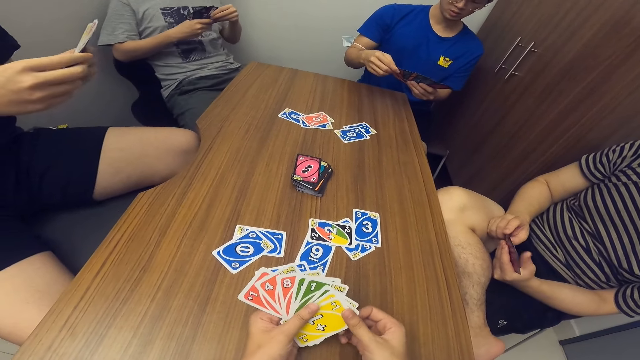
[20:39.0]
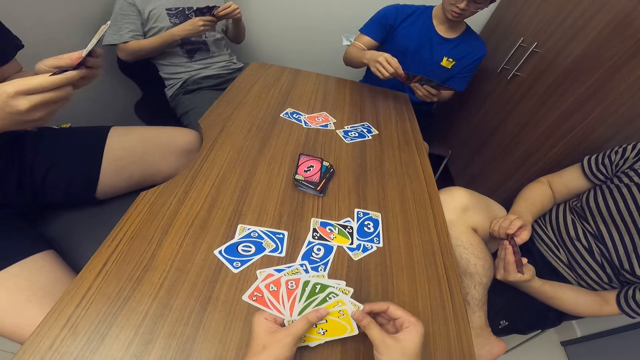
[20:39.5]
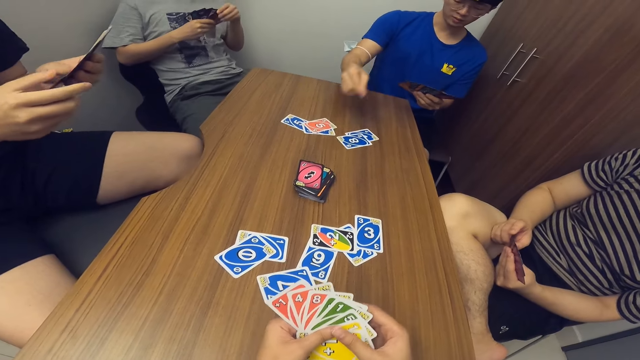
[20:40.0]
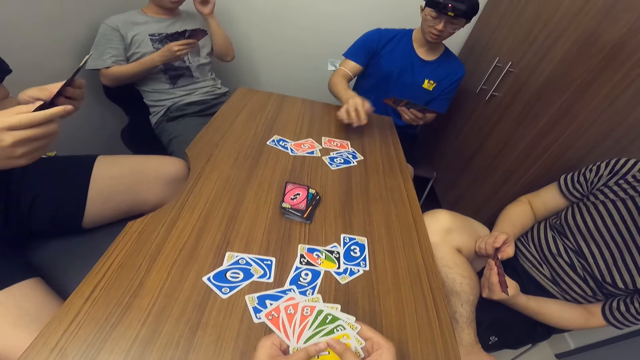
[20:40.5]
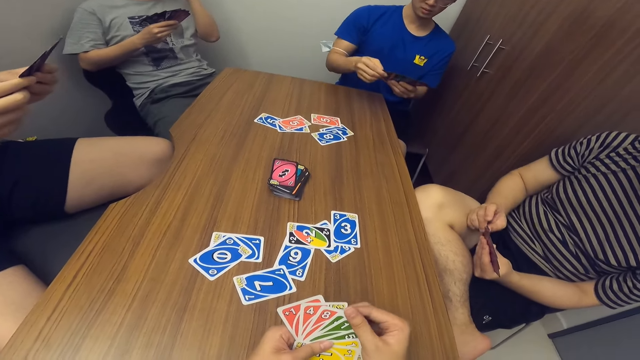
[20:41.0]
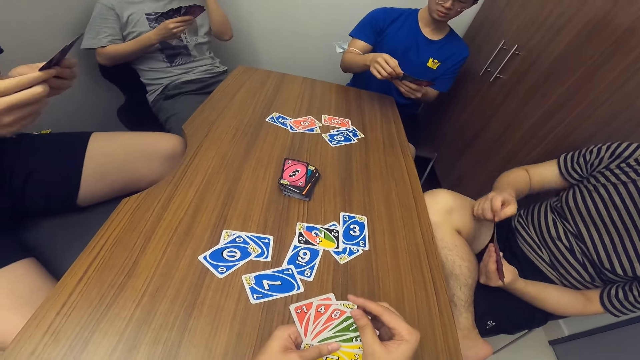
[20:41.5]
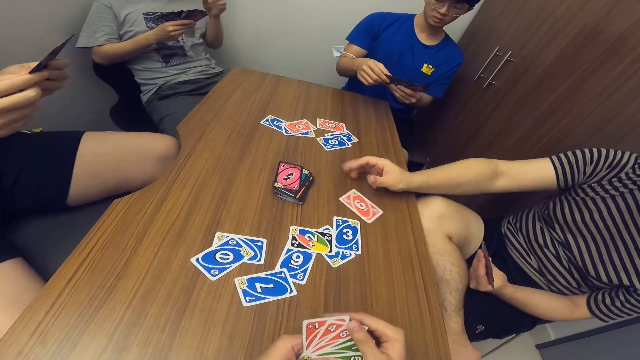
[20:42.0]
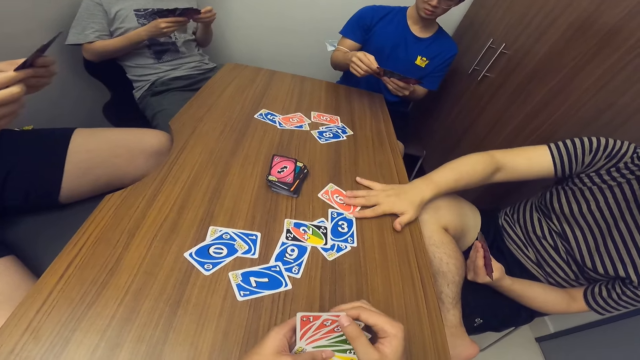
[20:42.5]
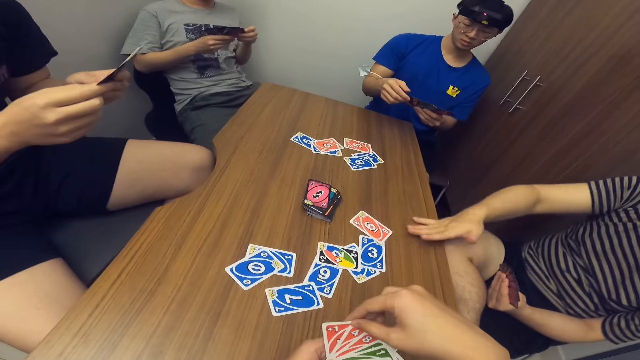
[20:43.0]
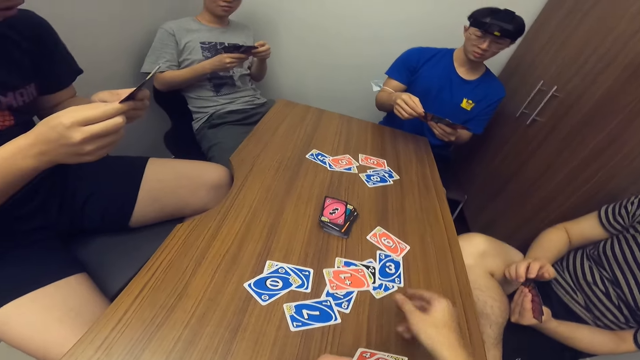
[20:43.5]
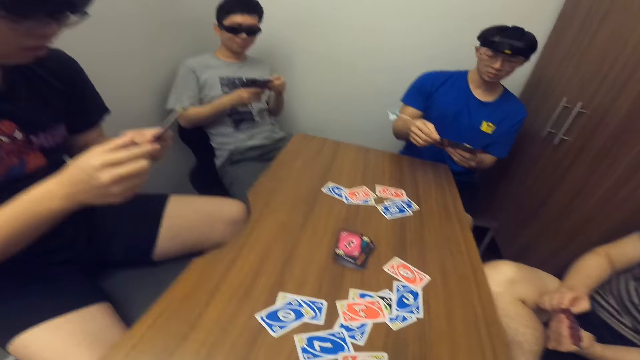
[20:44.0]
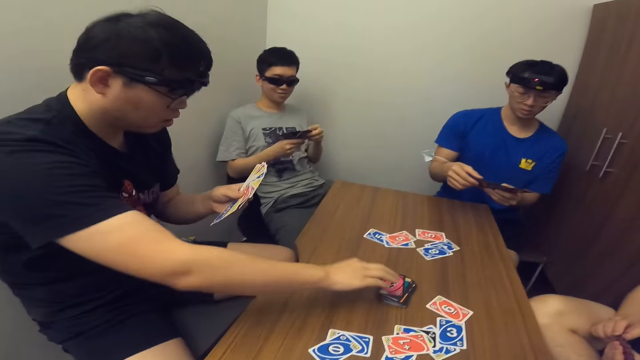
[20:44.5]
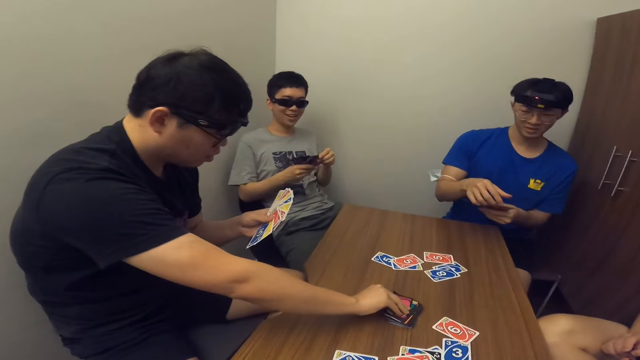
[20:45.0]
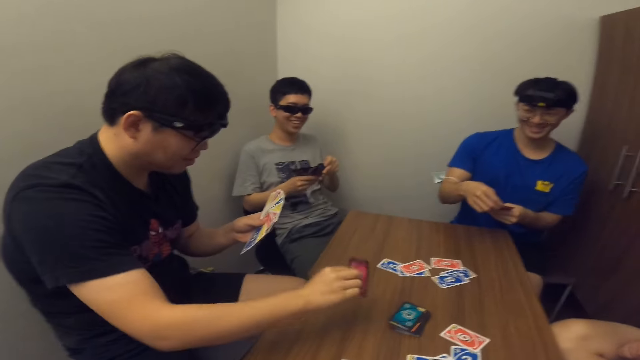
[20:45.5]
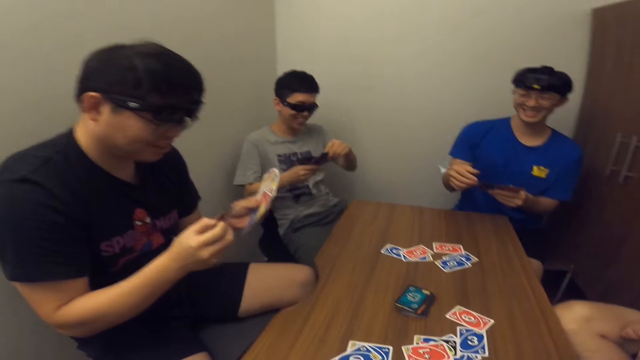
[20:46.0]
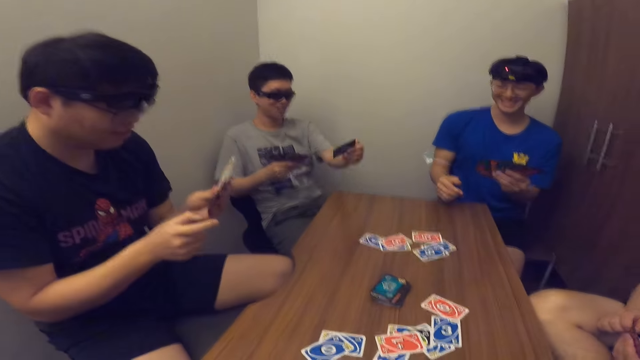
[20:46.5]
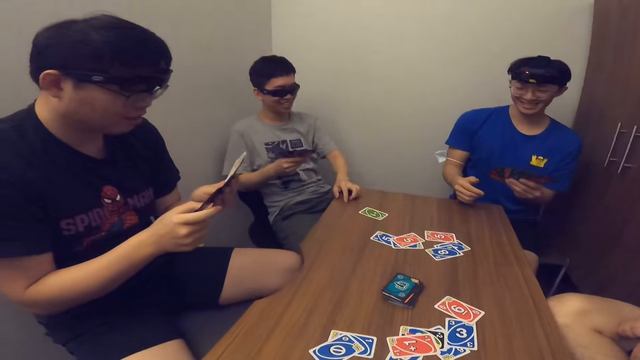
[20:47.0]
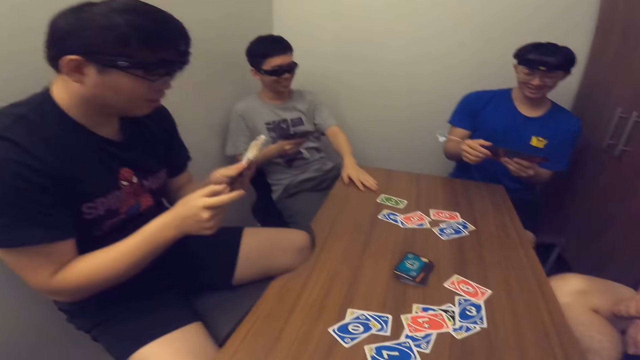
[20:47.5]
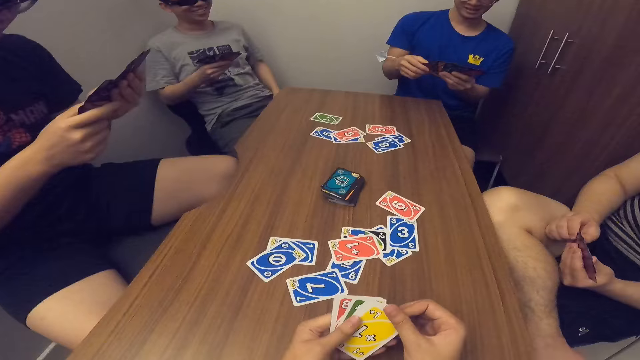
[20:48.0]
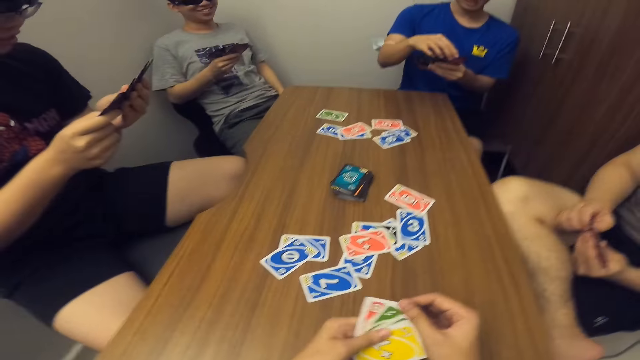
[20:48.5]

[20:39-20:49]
A man drops a card in his hand on the table. Another man drops a card in his hand on the table. The camera wearer drops a card in his hand on the table. A third man picks a card from the stack of cards on the table. A fourth man drops a card in his hand on the table.

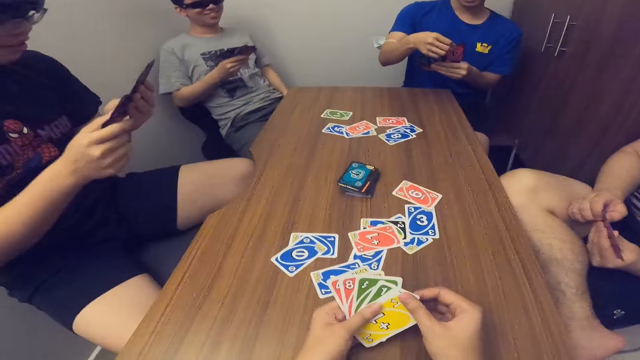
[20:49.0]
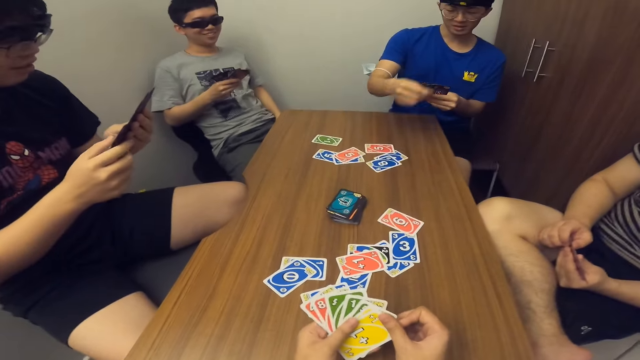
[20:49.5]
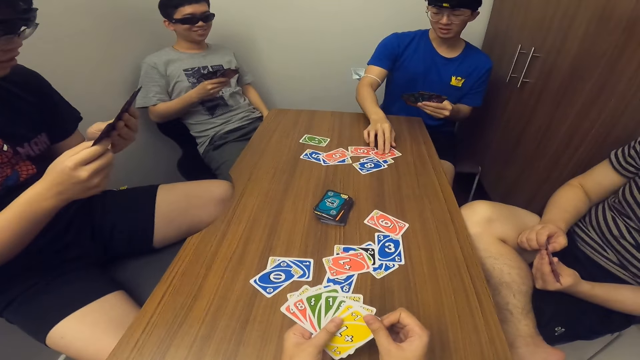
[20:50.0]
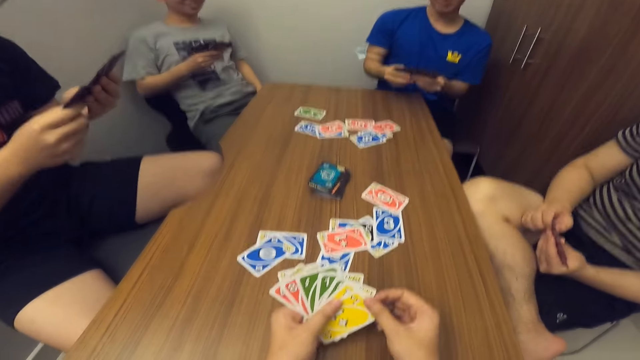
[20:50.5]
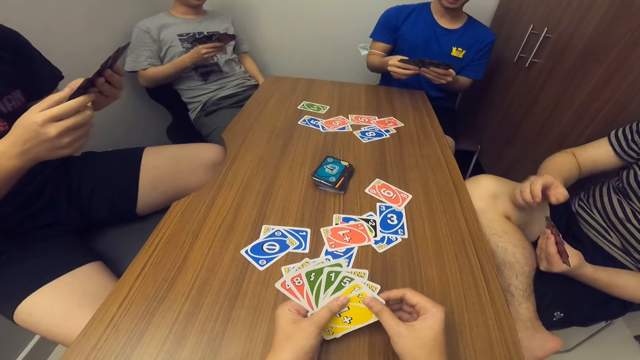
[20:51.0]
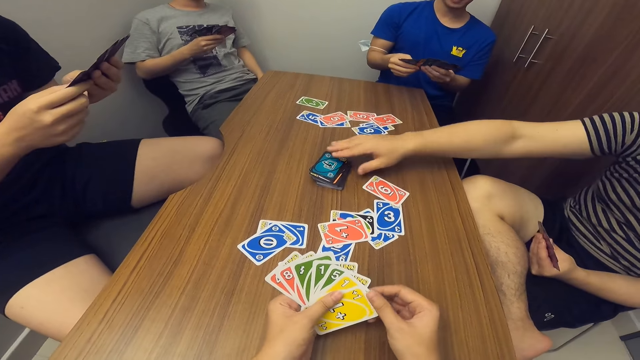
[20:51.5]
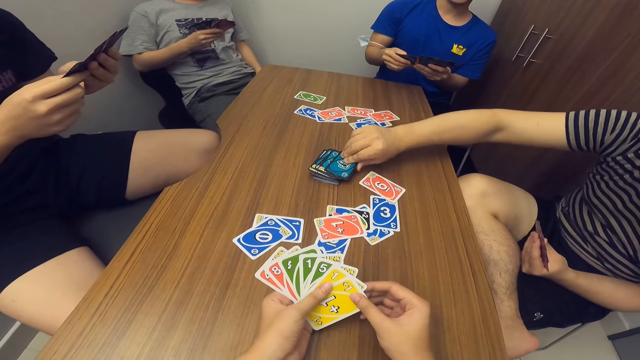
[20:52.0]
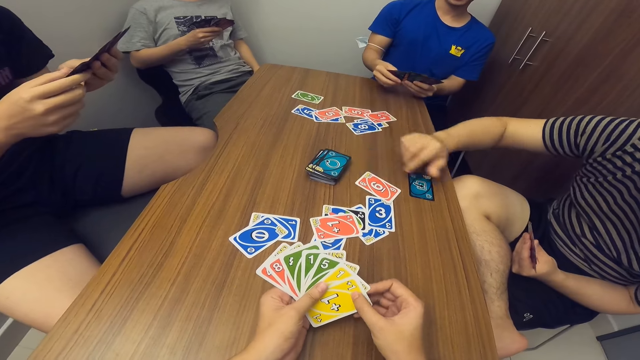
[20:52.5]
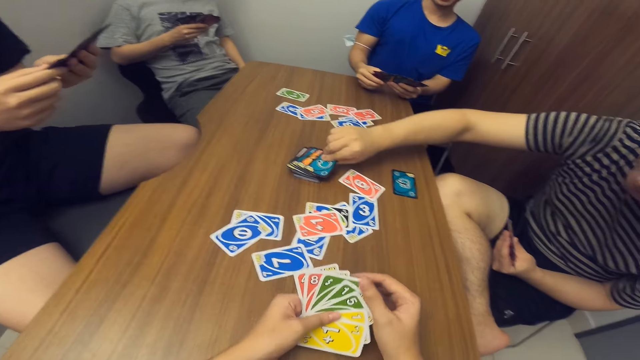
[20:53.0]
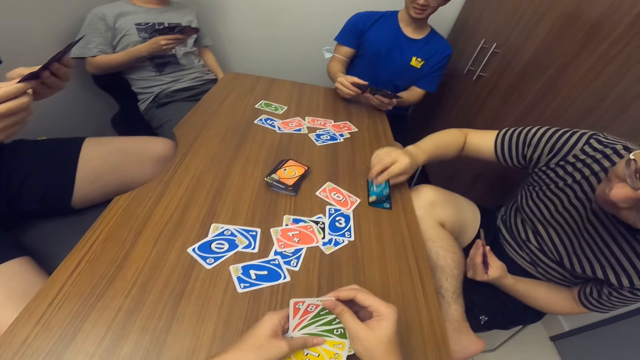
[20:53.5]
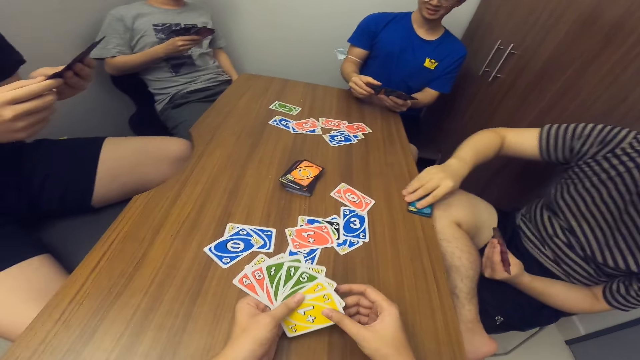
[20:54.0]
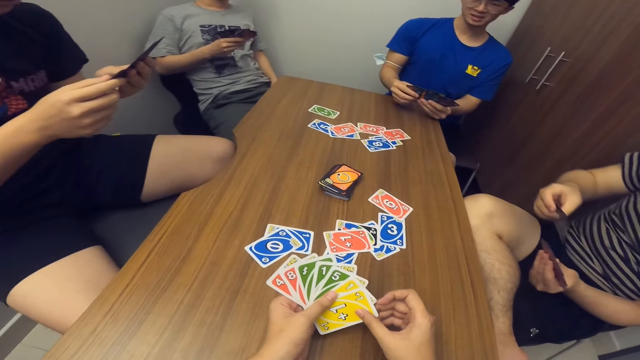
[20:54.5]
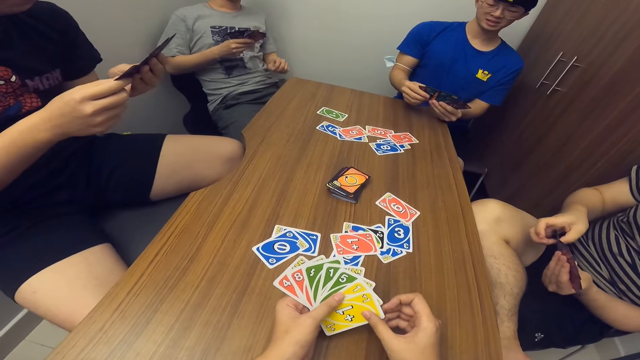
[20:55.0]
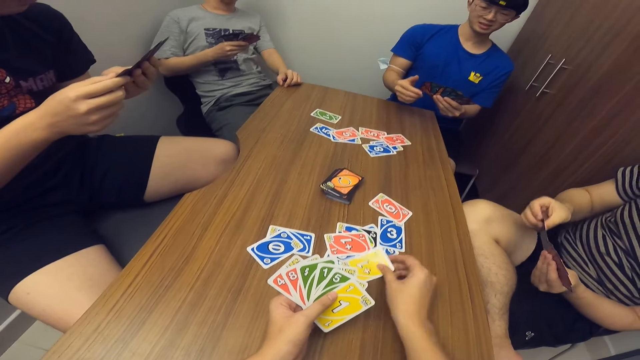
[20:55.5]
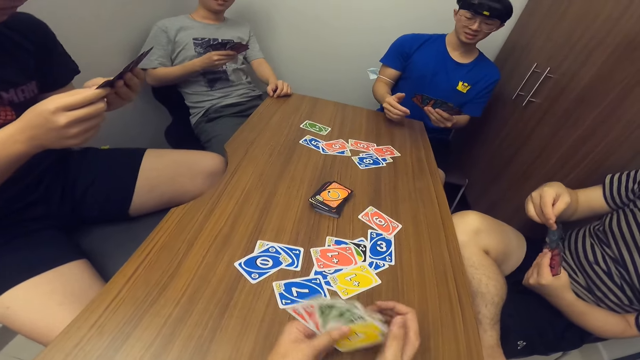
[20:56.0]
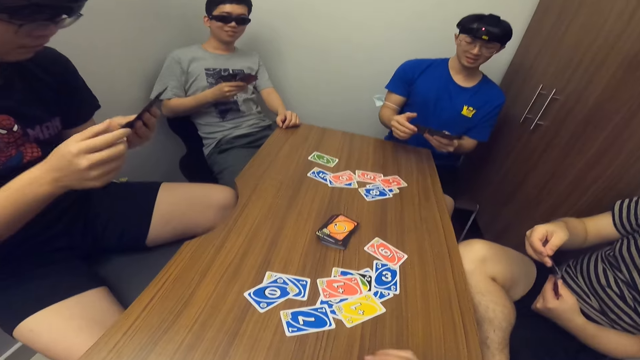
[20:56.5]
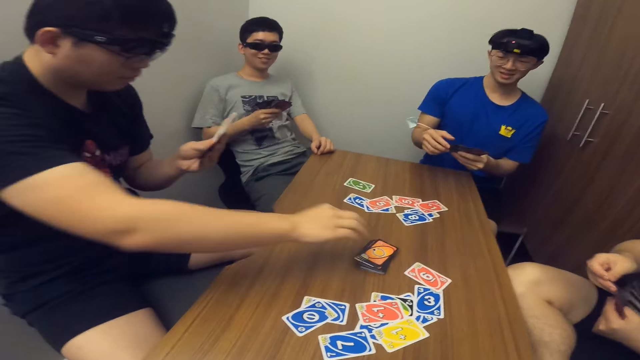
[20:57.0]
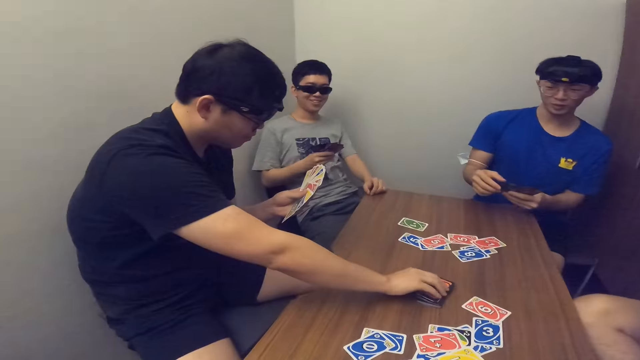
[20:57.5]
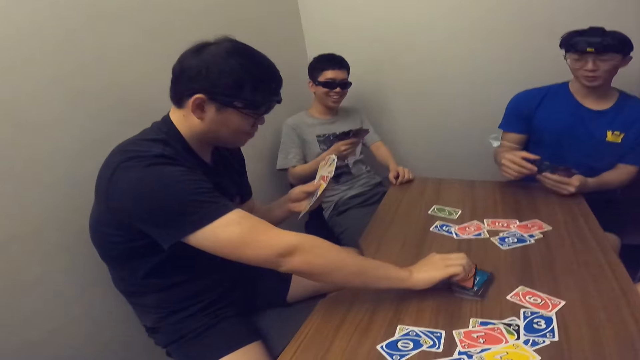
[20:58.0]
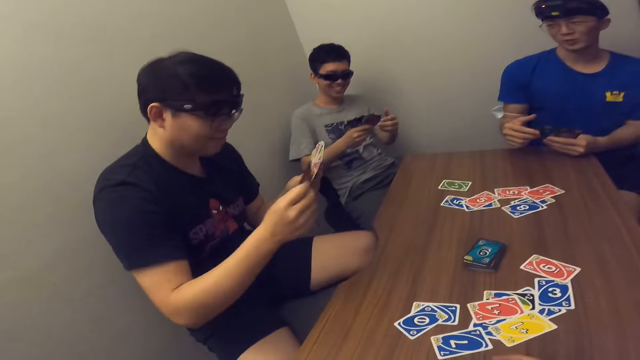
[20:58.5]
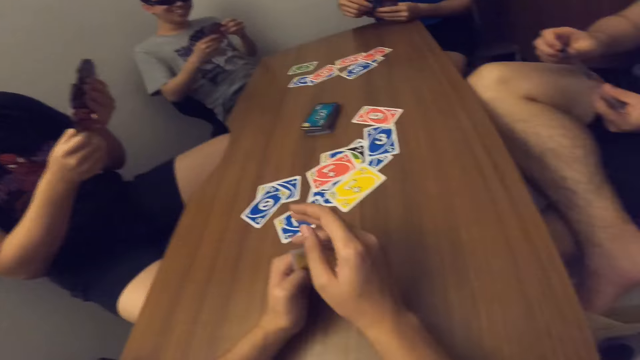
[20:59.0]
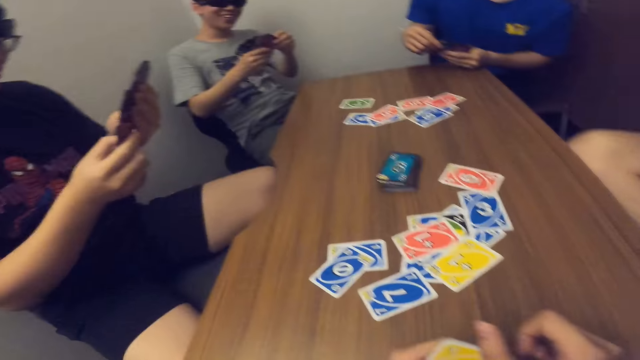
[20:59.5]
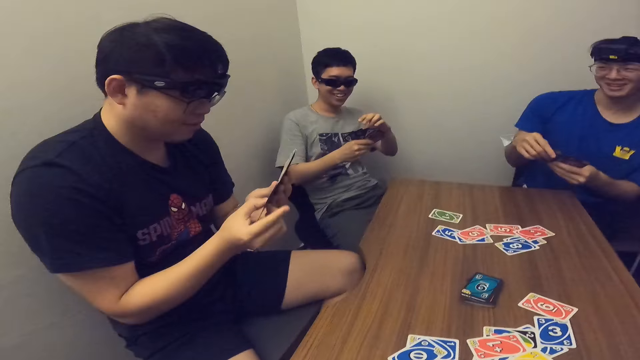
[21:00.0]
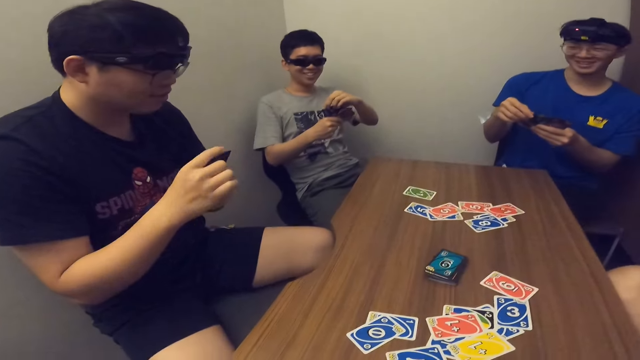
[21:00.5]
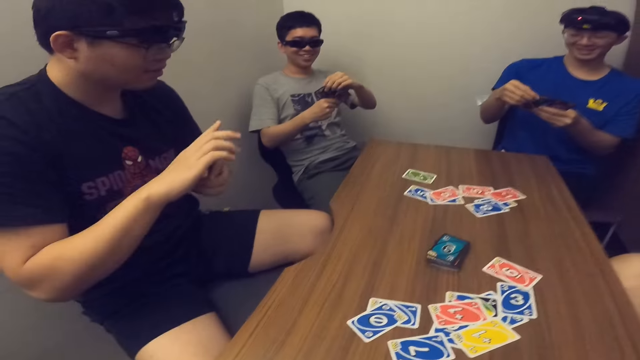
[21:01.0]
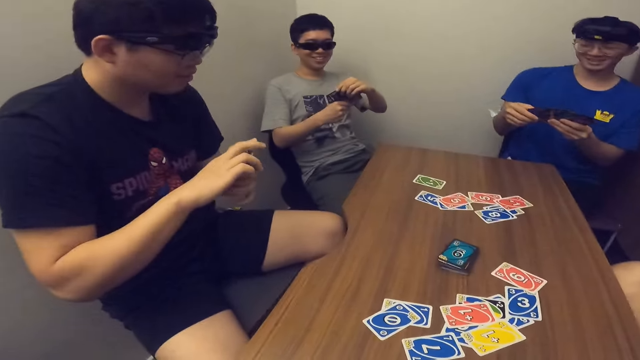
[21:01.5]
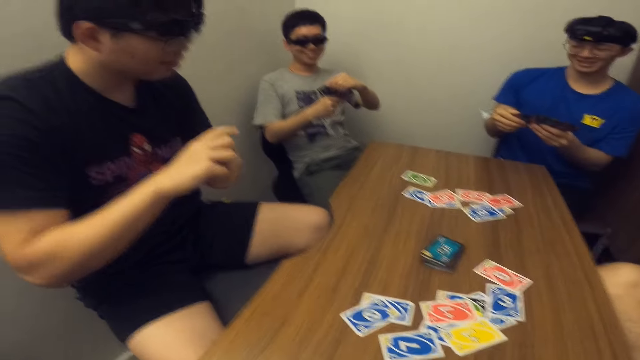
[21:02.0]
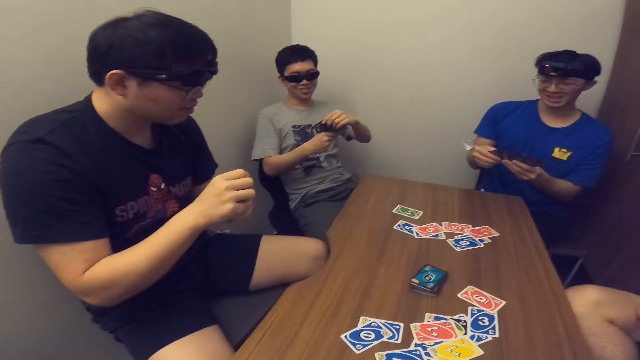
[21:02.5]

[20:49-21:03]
A man drops a card in his hand on the table. Another man picks some cards from the stack of cards on the table. The second man picks a card from the table again. The camera wearer drops a card in his hand on the table. A third man picks some cards from the stack of cards on the table. A fourth man scans through the cards in his hands. The first man scans through the cards in his hands.
